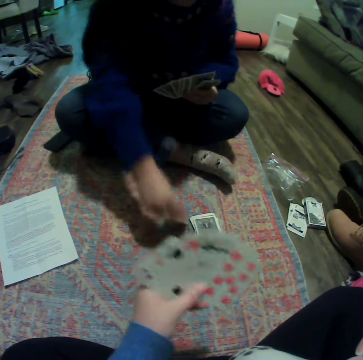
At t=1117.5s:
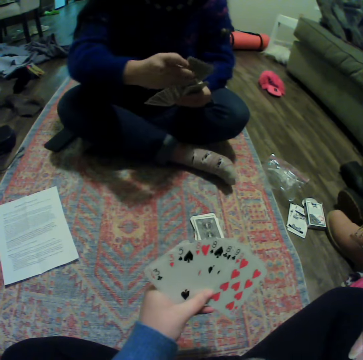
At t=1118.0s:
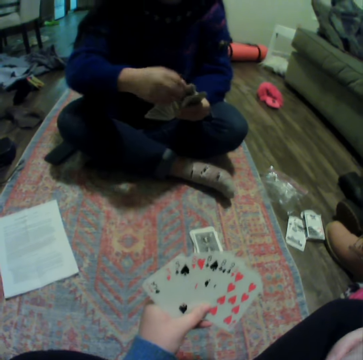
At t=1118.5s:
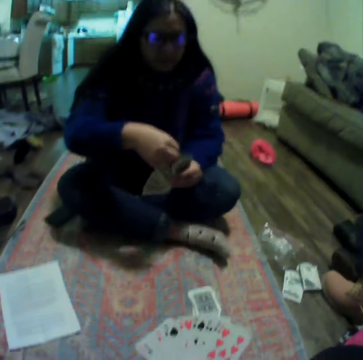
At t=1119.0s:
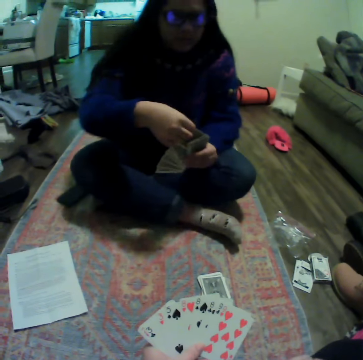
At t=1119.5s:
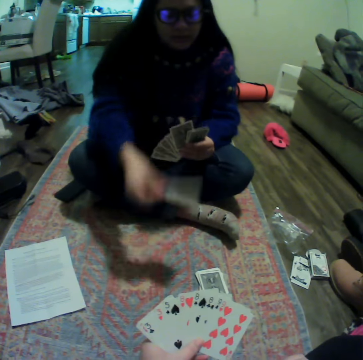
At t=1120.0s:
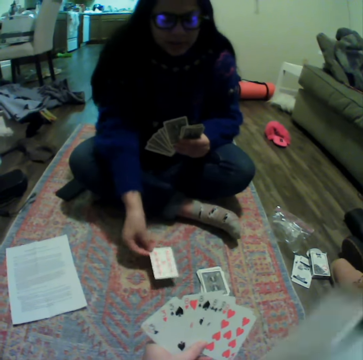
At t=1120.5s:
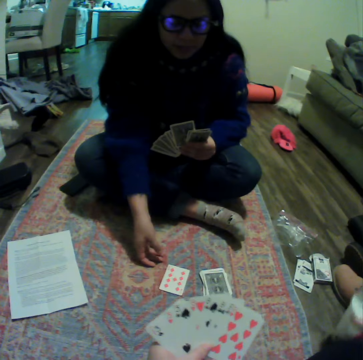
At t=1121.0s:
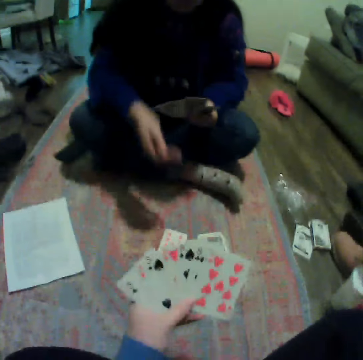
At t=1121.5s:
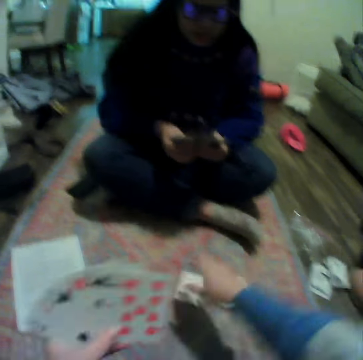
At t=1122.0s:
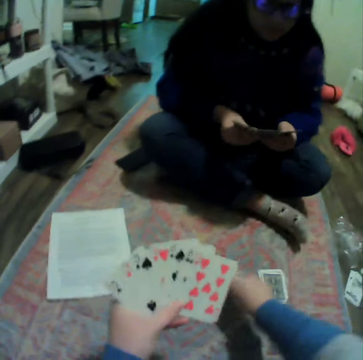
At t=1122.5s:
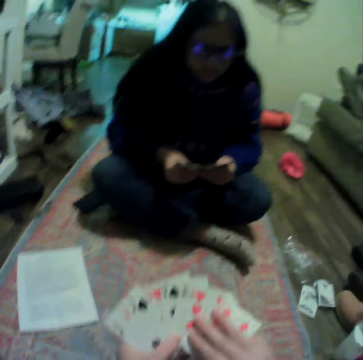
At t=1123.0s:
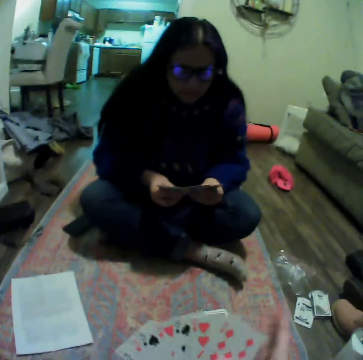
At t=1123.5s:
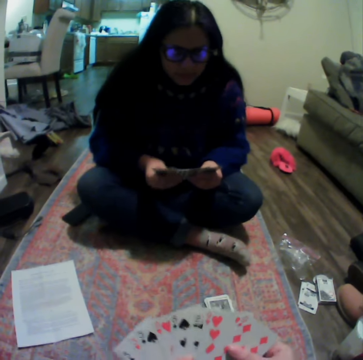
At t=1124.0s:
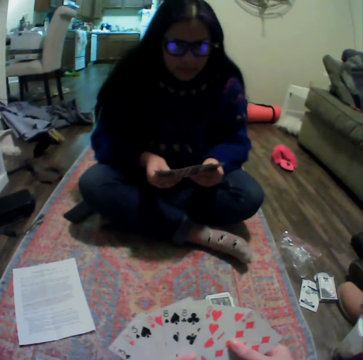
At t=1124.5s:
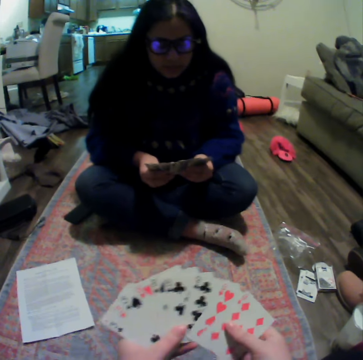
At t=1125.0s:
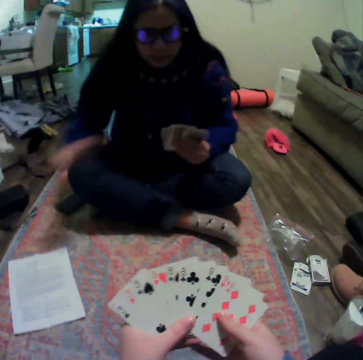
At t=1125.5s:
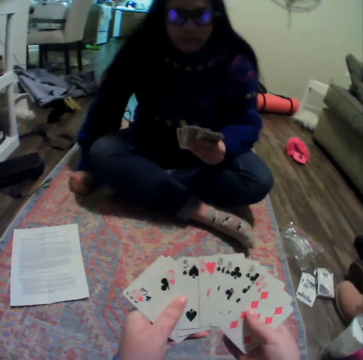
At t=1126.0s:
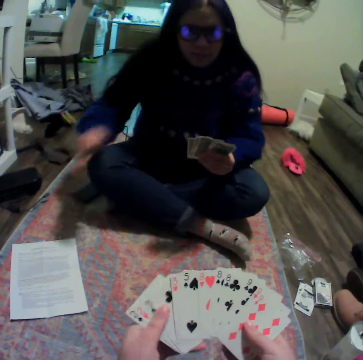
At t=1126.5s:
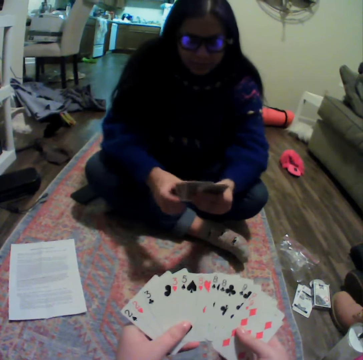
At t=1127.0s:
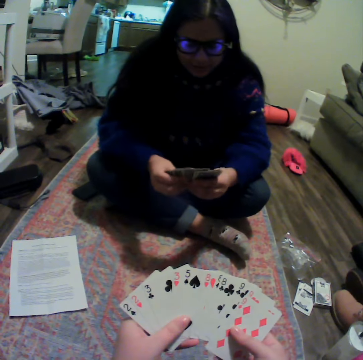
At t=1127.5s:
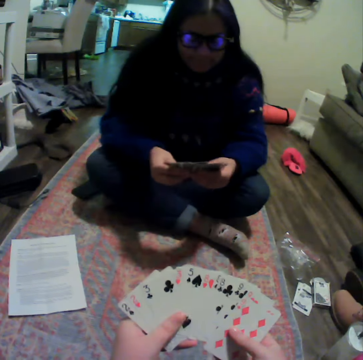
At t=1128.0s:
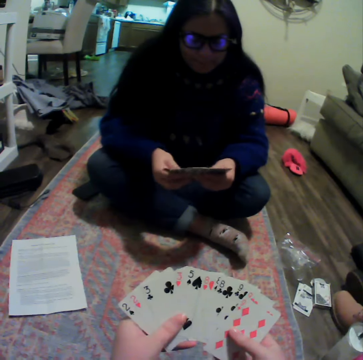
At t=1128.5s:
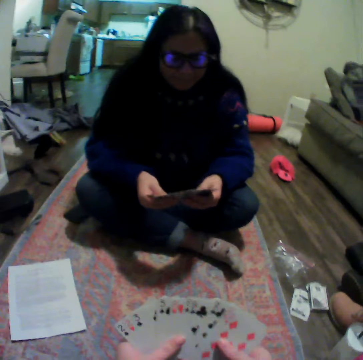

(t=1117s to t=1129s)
A lady picks a card and puts the card between other cards. The lady places a card on the carpet. The lady plays the card. The camera wearer puts a plastic cup down. They pick a card and put the card on other cards. The lady spreads cards. The camera wearer spreads cards. The lady talks to the camera wearer and moves her hand.

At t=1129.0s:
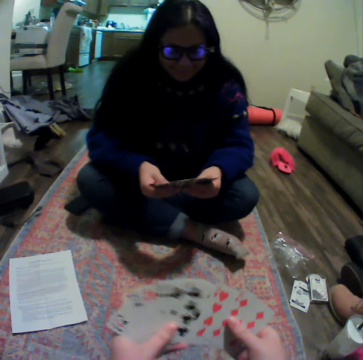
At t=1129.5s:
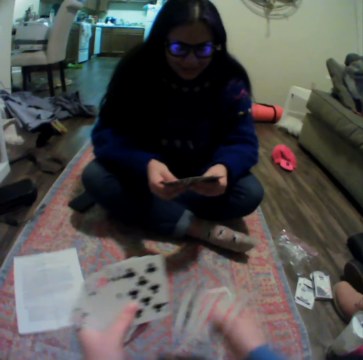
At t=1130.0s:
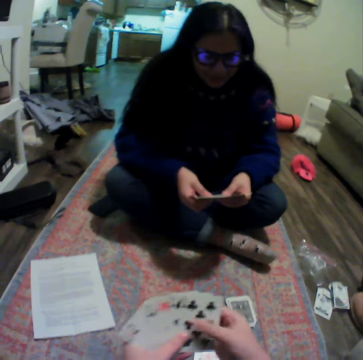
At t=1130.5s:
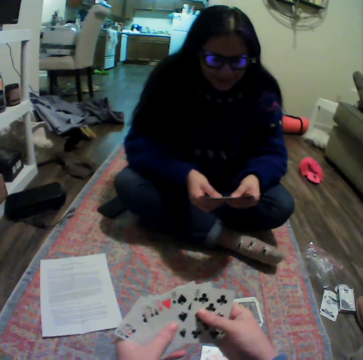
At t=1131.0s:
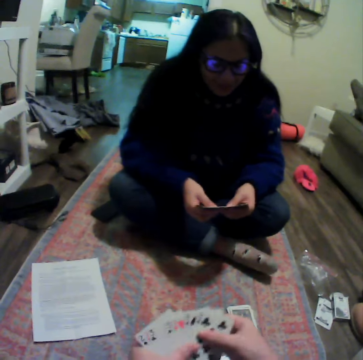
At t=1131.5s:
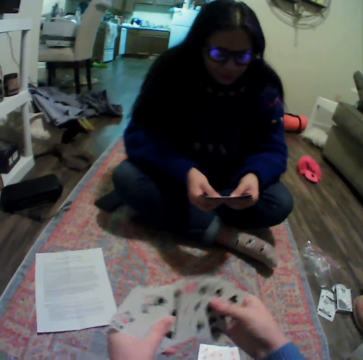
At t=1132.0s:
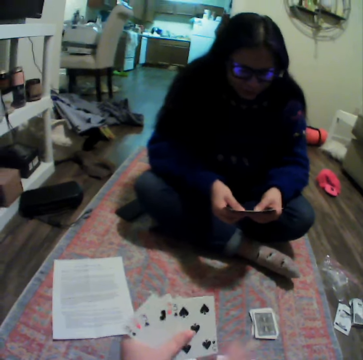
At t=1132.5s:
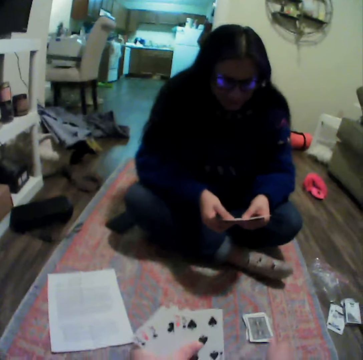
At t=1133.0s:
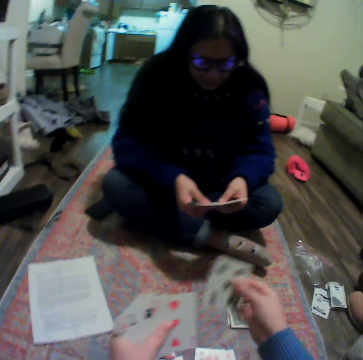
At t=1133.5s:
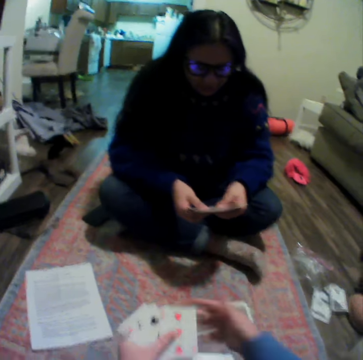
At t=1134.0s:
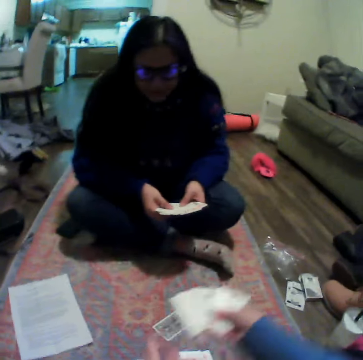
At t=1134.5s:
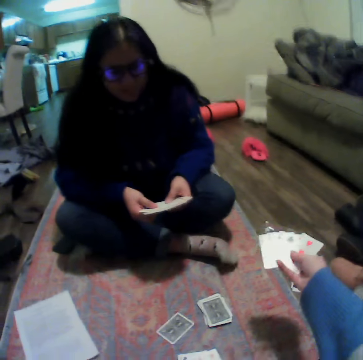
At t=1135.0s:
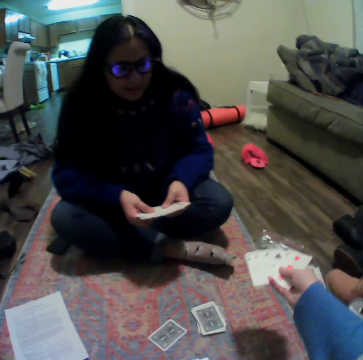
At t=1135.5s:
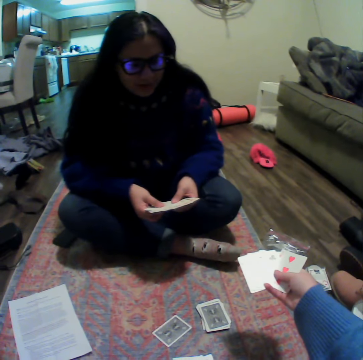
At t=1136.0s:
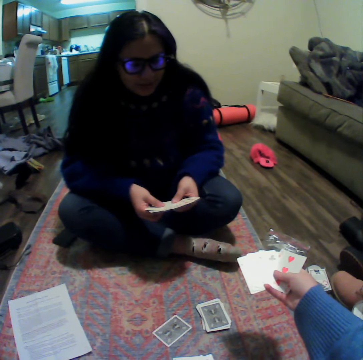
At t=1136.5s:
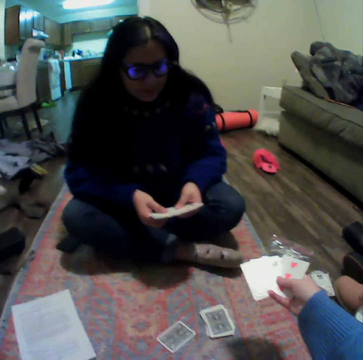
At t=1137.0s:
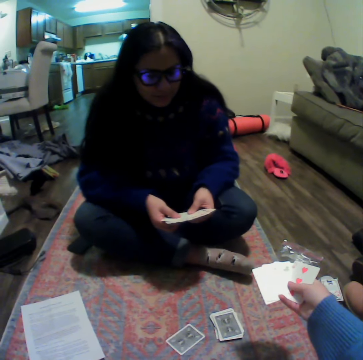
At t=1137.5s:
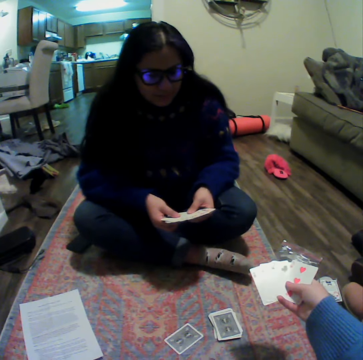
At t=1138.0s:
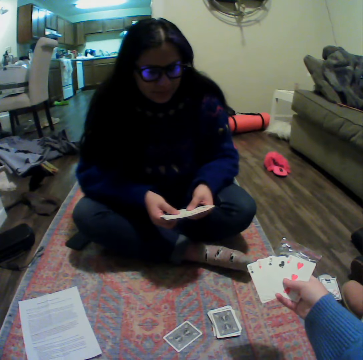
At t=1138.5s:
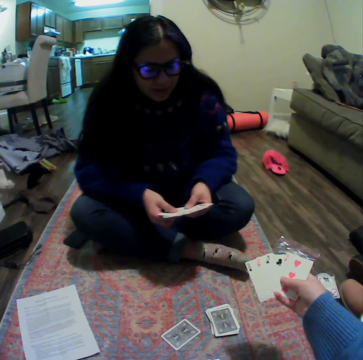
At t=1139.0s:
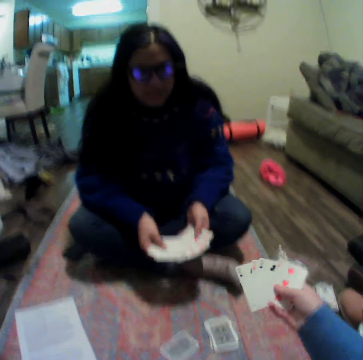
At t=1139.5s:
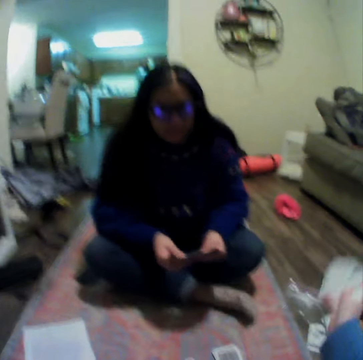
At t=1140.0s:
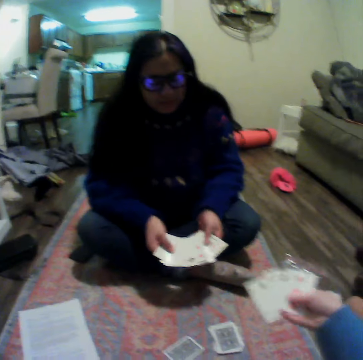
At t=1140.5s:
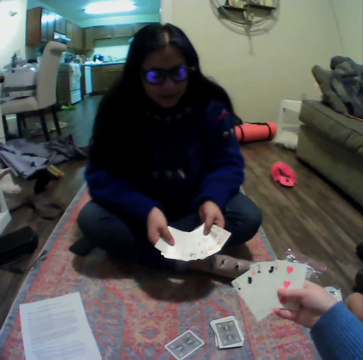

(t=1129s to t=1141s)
A lady spreads cards. The camera wearer places the cards on the table. They drop a card down. They spread the cards. They talk to the lady. They drop a card down. They drop a card down again. The lady talks to the camera wearer. The camera wearer shows the lady her cards. They move a hand.

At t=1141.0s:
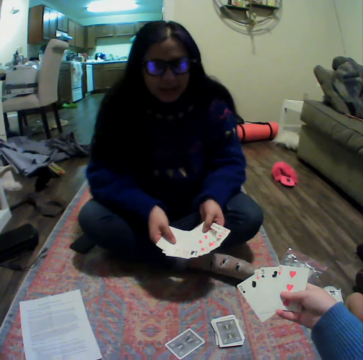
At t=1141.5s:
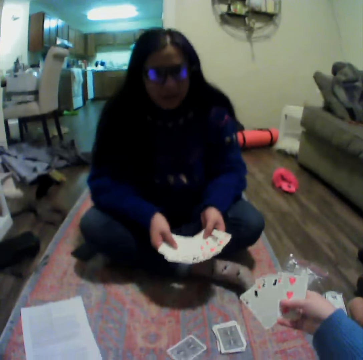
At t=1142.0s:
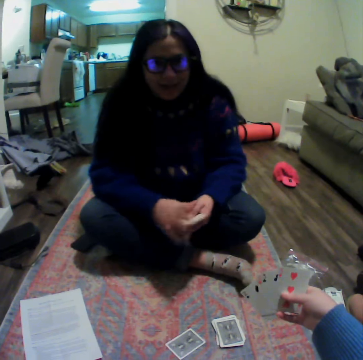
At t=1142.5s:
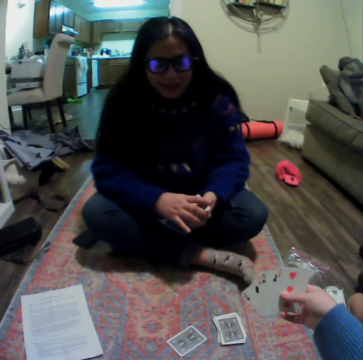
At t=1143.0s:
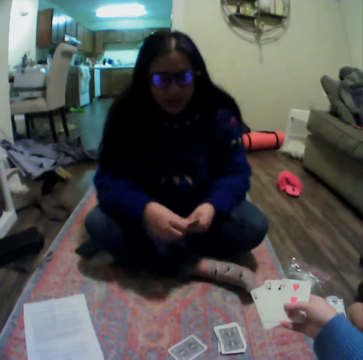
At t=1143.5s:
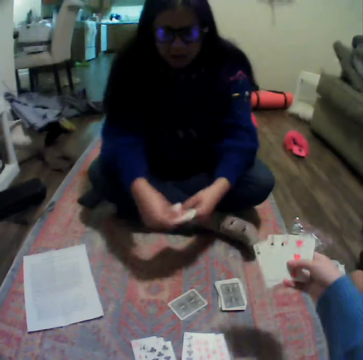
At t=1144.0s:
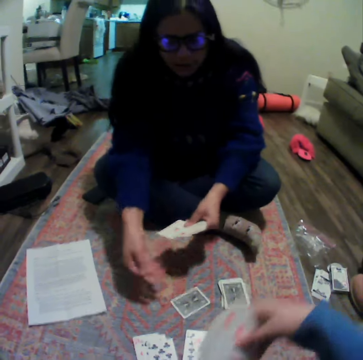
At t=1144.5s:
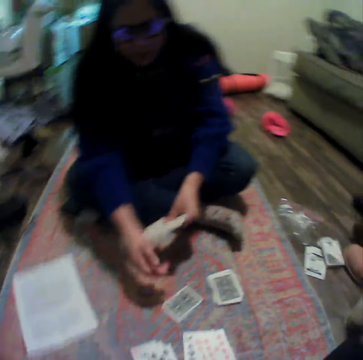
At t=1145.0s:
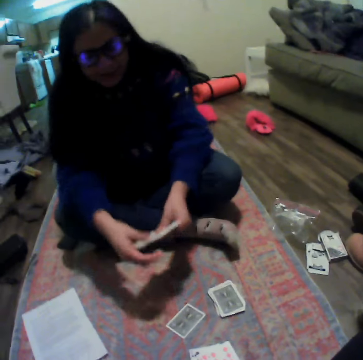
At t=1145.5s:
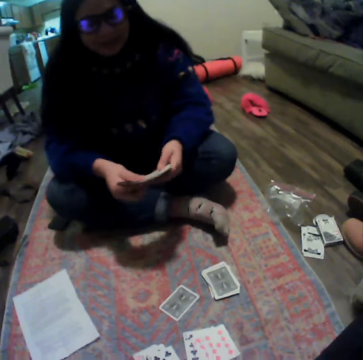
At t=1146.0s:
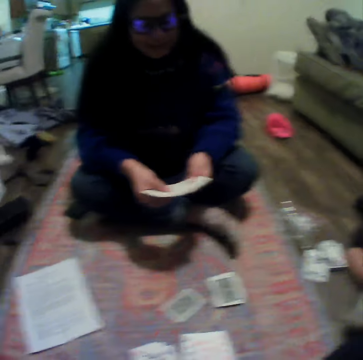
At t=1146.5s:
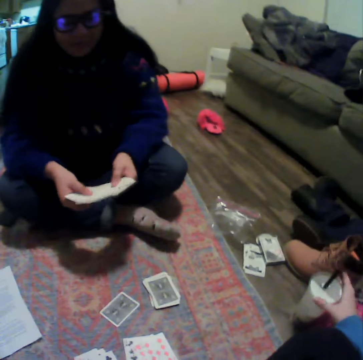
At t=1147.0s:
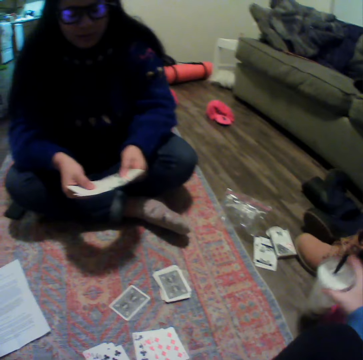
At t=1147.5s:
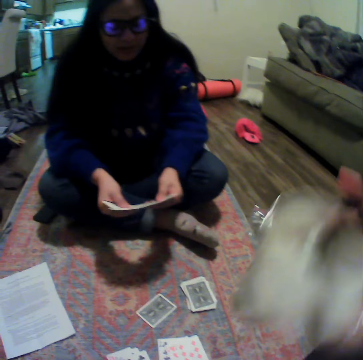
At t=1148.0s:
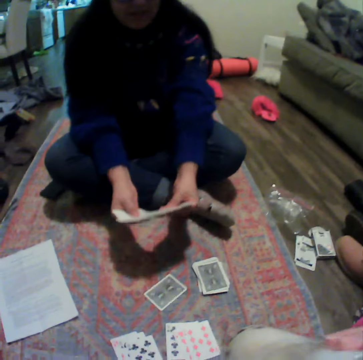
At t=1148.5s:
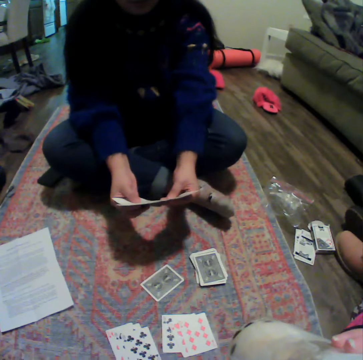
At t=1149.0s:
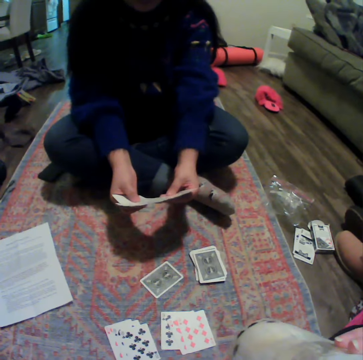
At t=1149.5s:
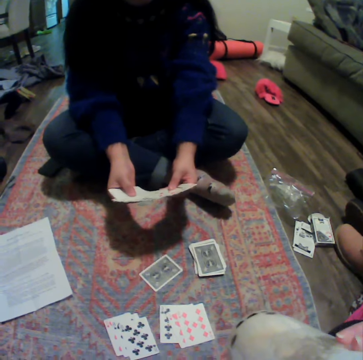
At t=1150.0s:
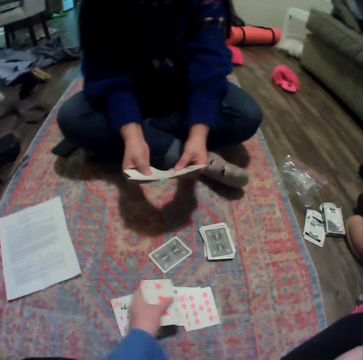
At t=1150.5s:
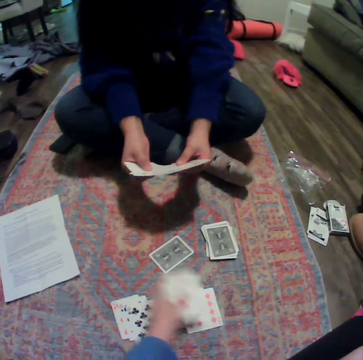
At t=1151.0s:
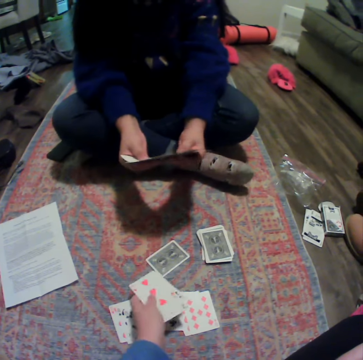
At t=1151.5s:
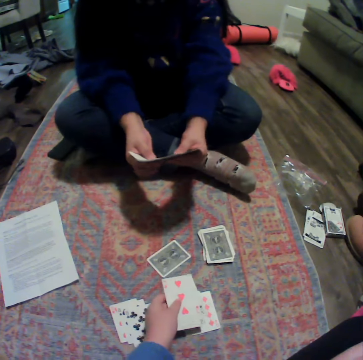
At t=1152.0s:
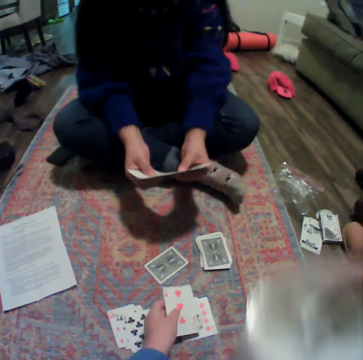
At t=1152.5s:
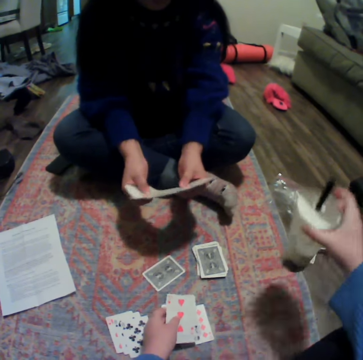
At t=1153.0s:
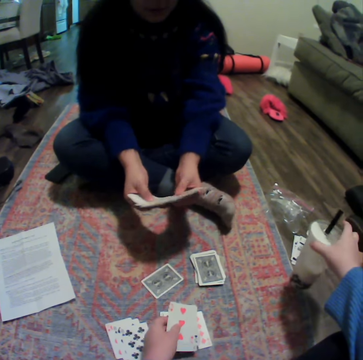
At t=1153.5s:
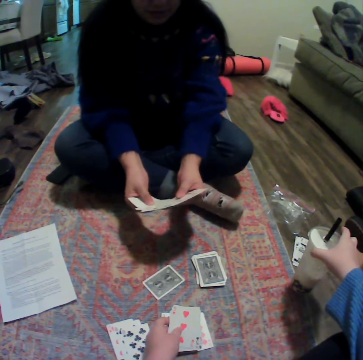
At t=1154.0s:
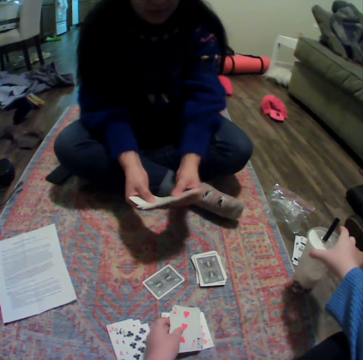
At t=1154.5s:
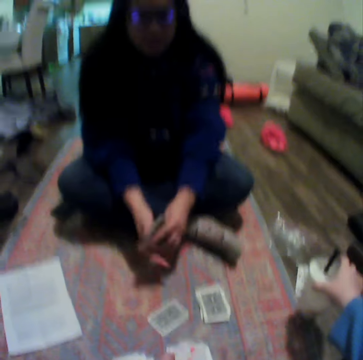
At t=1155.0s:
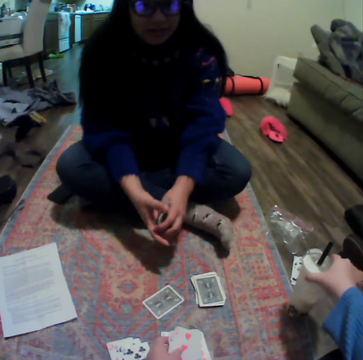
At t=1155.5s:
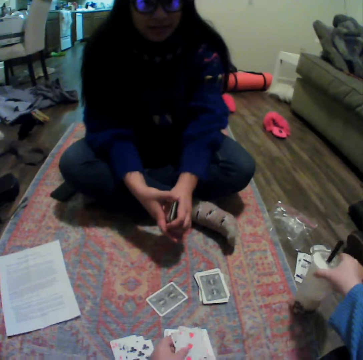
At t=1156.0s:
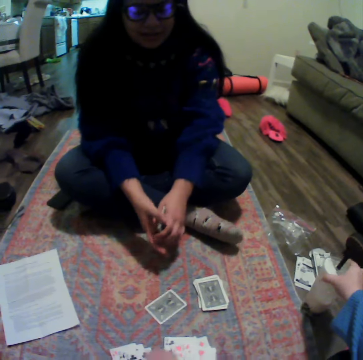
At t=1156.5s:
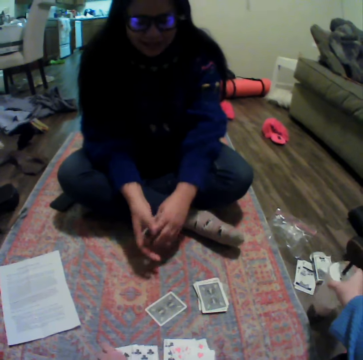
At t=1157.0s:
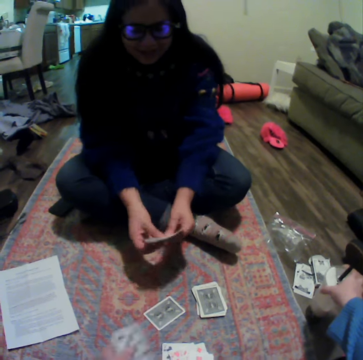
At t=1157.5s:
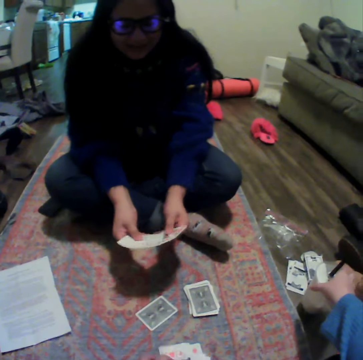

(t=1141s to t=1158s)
A lady spreads cards. The lady shows the camera wearer her cards. The lady gathers the cards and plays a card. The camera wearer puts her cards down. The lady spreads the cards and talks to the camera wearer. The camera wearer picks up a plastic cup. They drink something. They move a hand. They put the plastic cup down. The lady gathers the cards.
